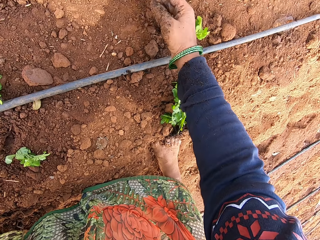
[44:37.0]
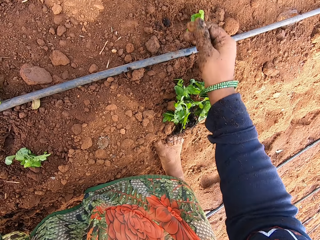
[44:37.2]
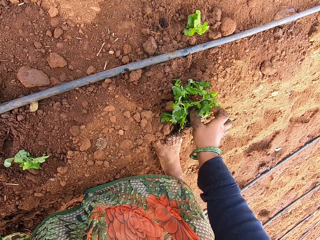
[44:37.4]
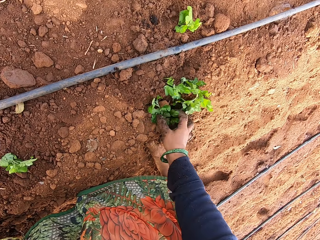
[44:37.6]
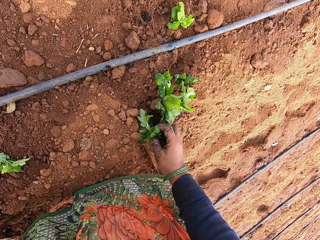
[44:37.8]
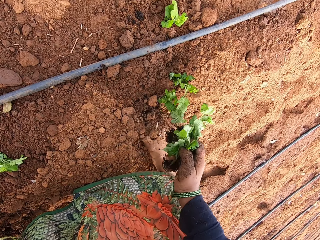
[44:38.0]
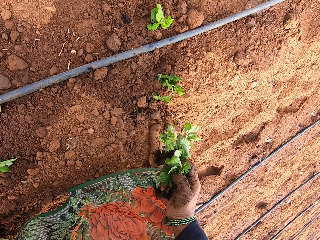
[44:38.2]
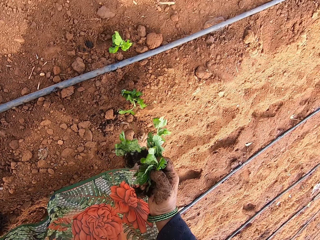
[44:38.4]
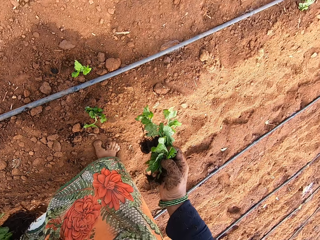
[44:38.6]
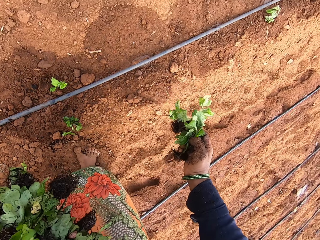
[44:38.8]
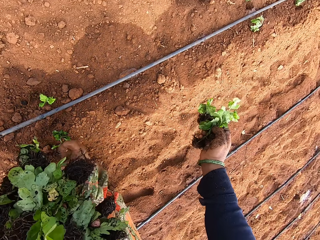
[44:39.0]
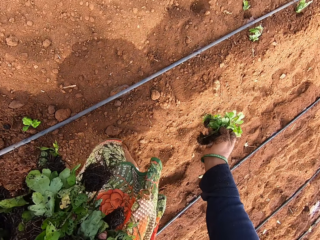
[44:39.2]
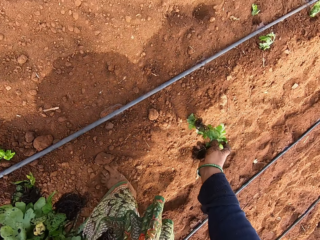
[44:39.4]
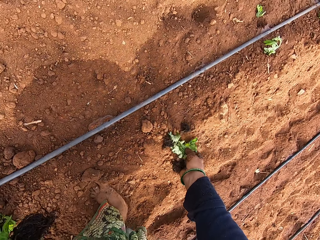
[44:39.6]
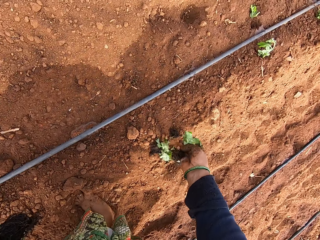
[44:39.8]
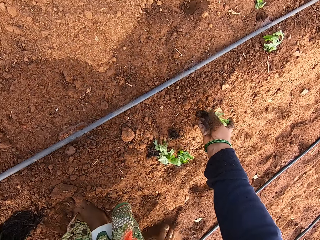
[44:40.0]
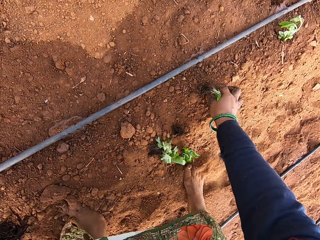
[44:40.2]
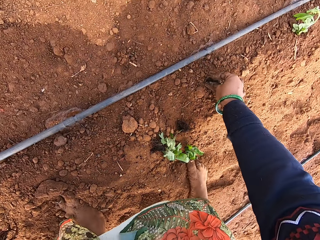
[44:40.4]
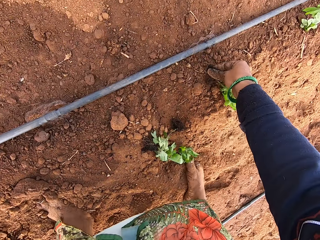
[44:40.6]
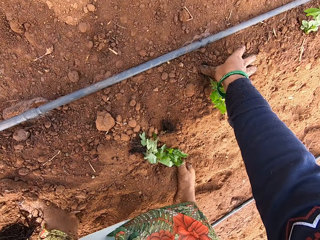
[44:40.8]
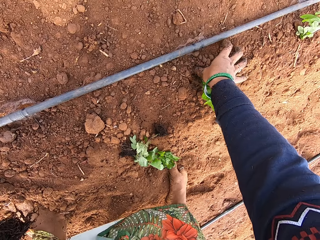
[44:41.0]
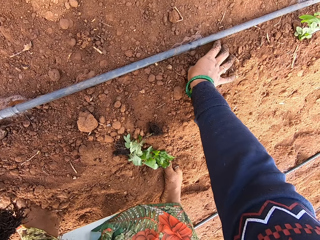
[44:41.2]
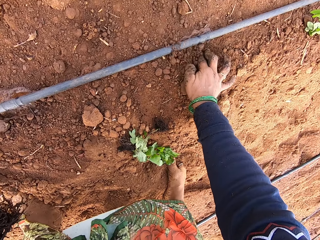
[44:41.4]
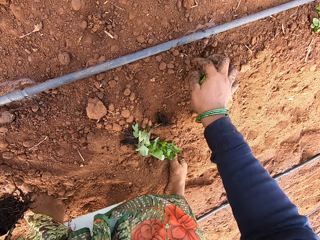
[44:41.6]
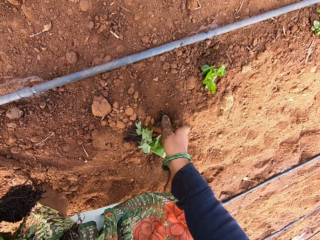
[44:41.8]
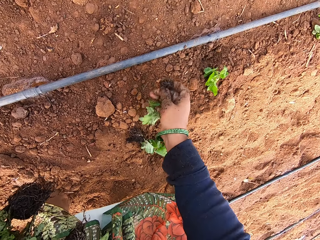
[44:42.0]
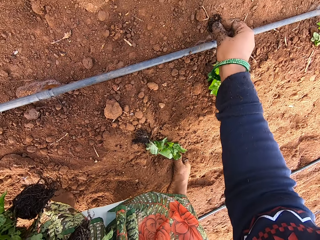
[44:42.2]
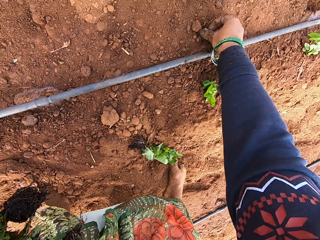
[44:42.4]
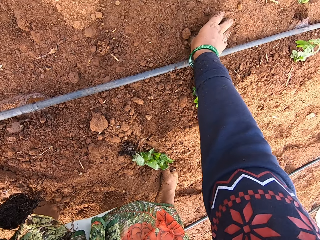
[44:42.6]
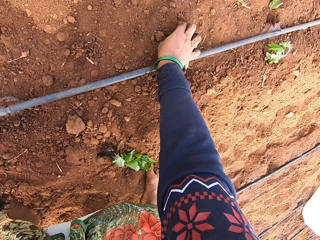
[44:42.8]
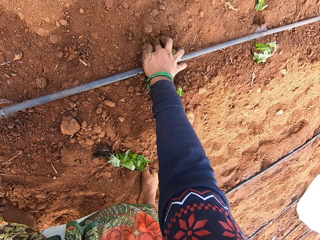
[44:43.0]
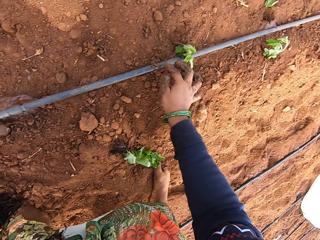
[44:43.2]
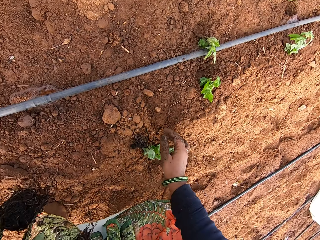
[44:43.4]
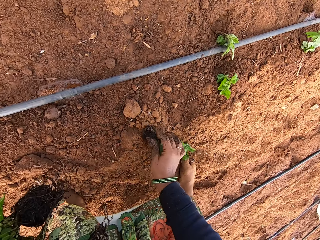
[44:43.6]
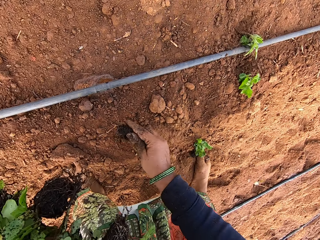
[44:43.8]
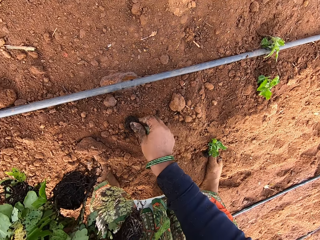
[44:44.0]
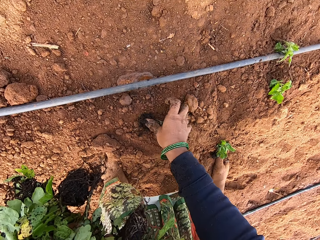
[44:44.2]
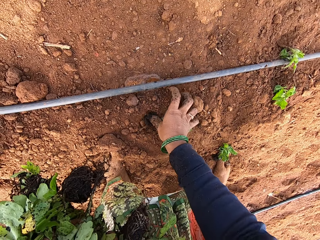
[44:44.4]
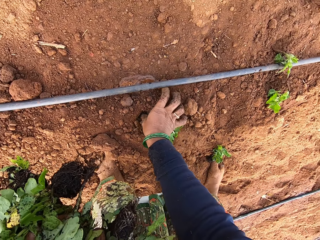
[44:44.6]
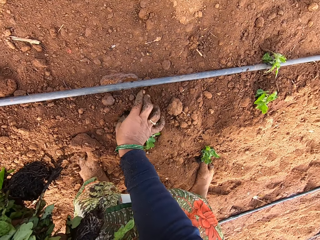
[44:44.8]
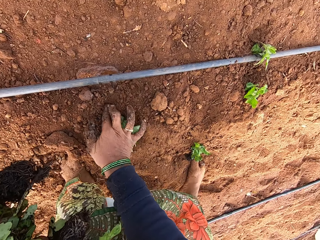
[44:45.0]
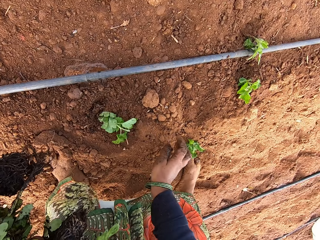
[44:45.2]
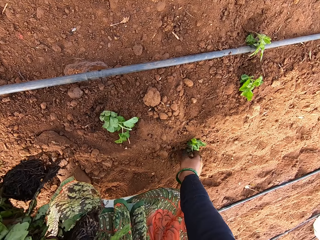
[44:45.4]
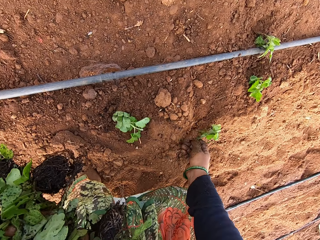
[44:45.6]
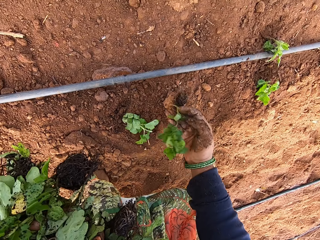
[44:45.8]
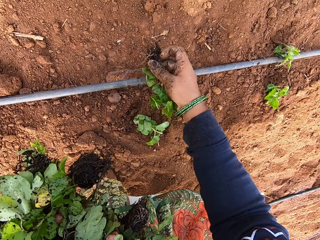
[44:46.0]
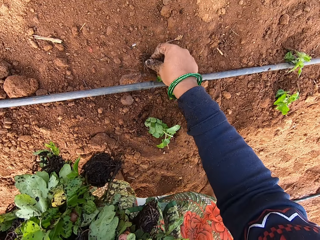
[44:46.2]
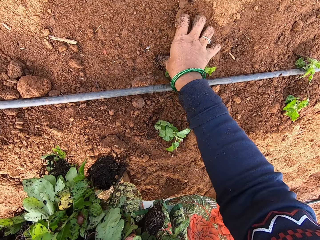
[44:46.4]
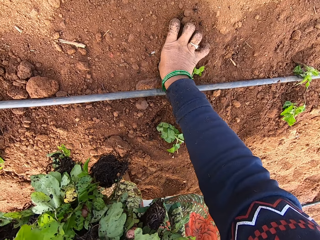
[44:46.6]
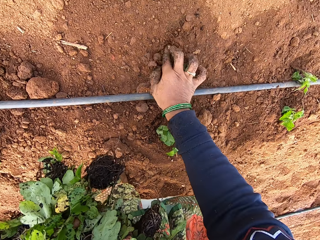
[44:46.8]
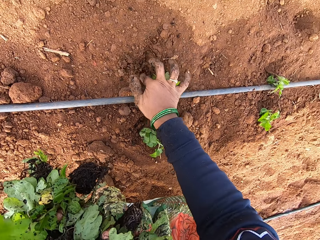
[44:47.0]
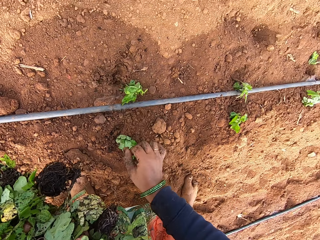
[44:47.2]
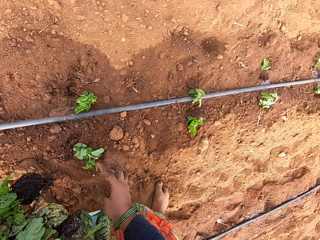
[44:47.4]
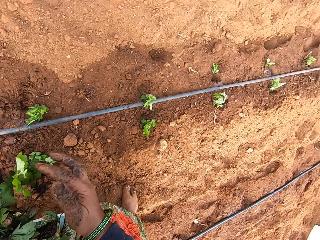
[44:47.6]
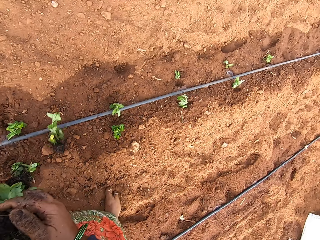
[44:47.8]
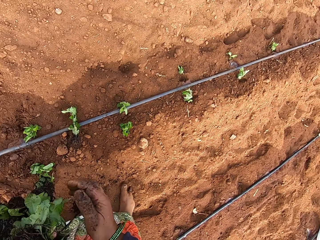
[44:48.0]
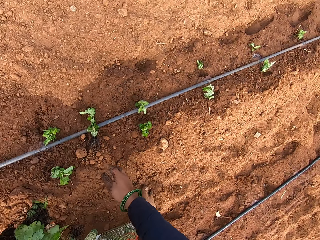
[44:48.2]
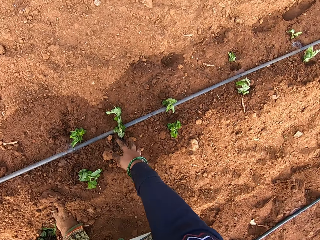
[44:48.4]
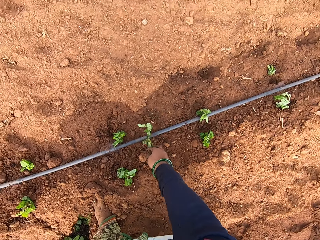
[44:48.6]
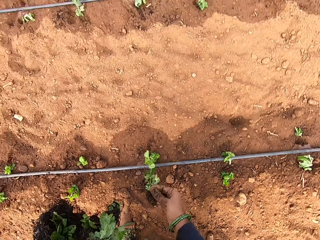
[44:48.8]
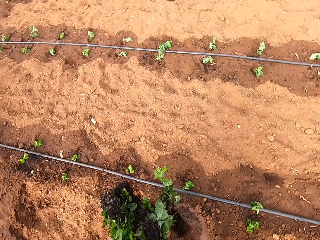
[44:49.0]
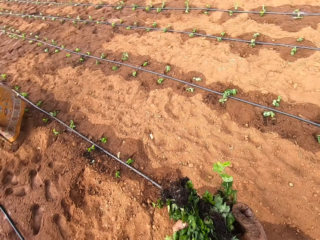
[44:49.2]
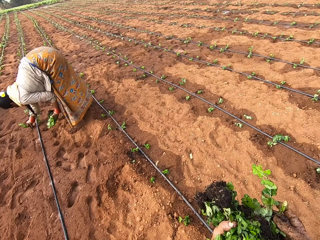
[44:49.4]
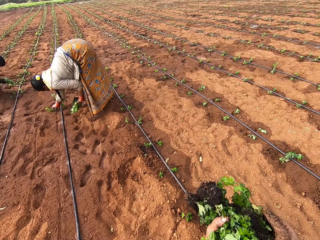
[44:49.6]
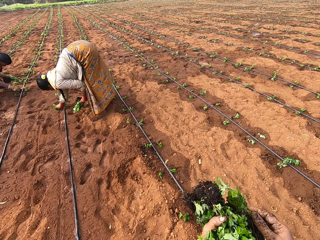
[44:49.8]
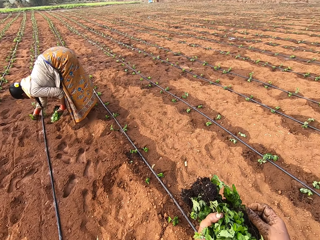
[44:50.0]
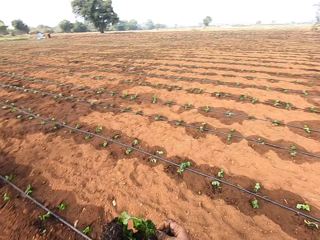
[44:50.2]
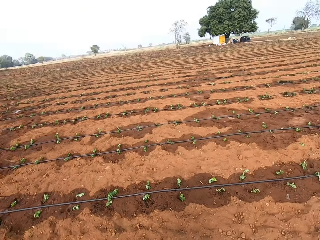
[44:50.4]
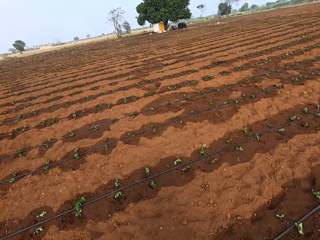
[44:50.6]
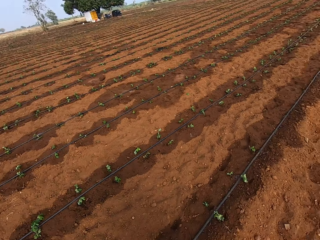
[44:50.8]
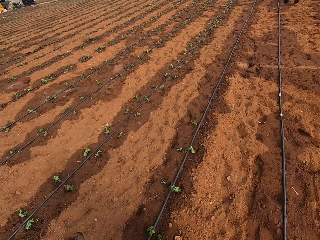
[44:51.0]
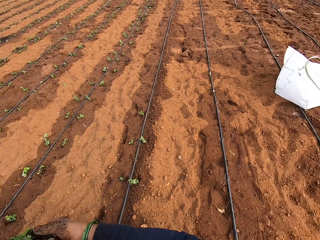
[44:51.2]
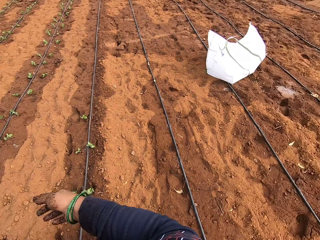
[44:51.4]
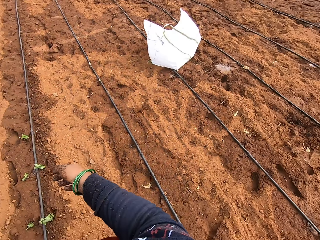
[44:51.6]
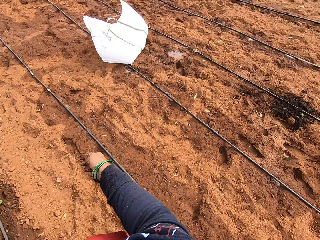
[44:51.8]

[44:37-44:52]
The camera wearer takes the seedlings on the ground with her right hand. She drops the seedlings in her right hand on the ground. She plants the seedling in the ground with her right hand. She takes a seedling from the ground with her right hand. She plants the seedling in the ground with her right hand. She takes a seedling from the ground with her right hand. She plants the seedling in the ground with her right hand. She takes a seedling from the ground with her right hand. She plants the seedling in the ground with her right hand. She touches the seedlings in her left hand with her right hand. She takes a seedling from the ground with her right hand. A man plants some seedlings in the ground with his right hand. The camera wearer adds the seedling in her right hand to the seedlings in her left hand.

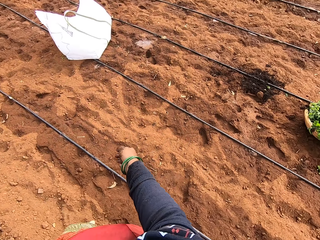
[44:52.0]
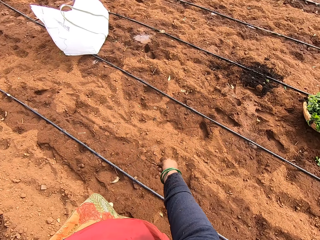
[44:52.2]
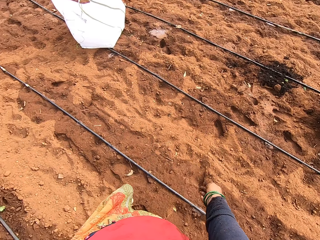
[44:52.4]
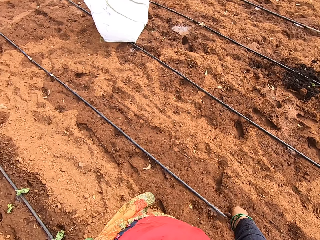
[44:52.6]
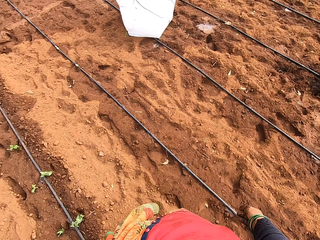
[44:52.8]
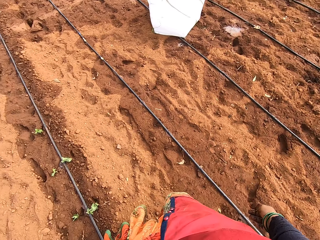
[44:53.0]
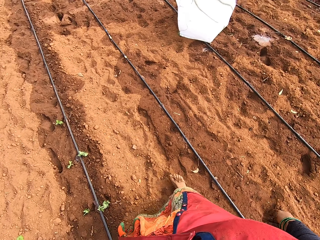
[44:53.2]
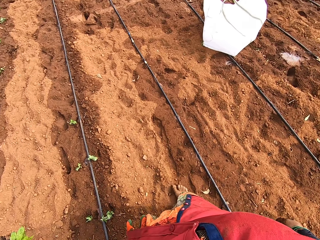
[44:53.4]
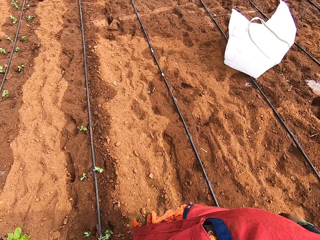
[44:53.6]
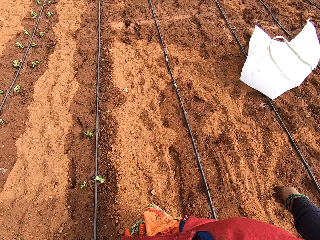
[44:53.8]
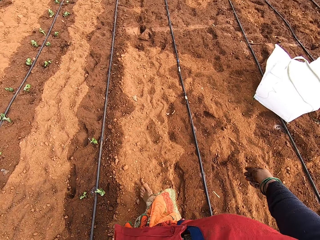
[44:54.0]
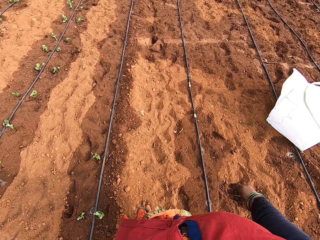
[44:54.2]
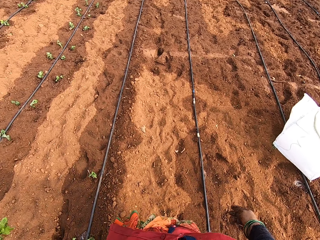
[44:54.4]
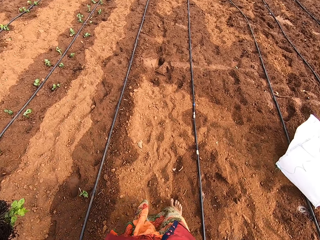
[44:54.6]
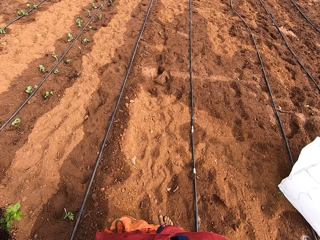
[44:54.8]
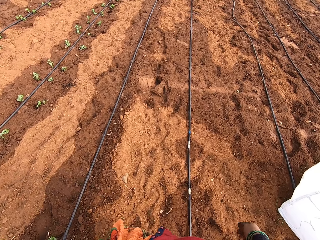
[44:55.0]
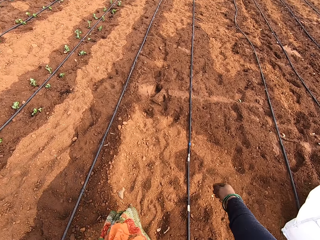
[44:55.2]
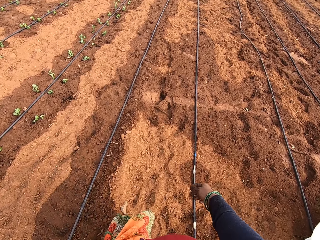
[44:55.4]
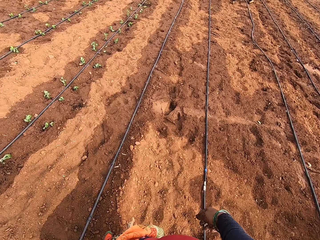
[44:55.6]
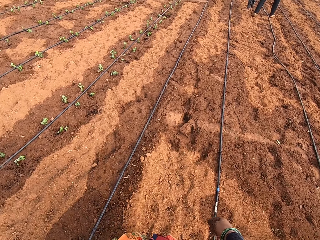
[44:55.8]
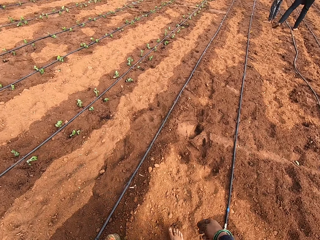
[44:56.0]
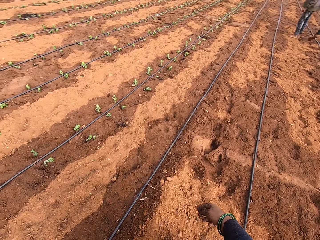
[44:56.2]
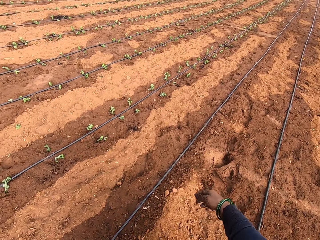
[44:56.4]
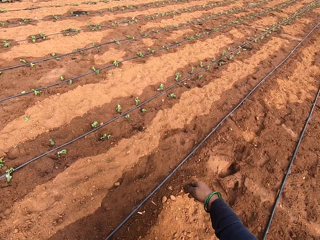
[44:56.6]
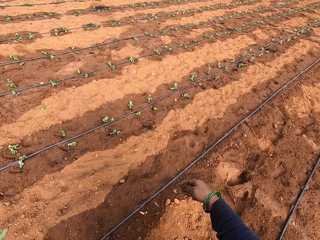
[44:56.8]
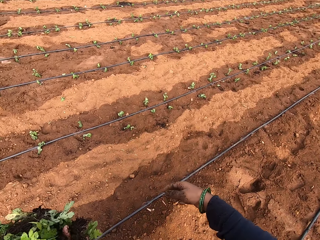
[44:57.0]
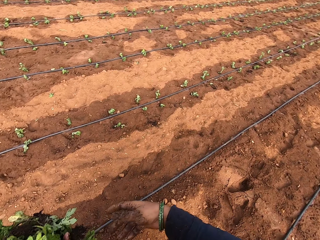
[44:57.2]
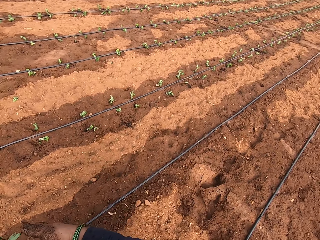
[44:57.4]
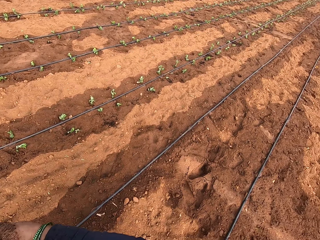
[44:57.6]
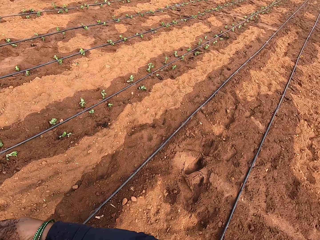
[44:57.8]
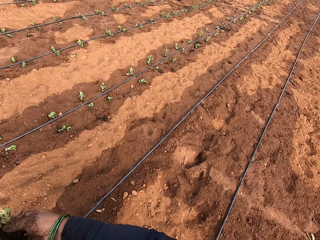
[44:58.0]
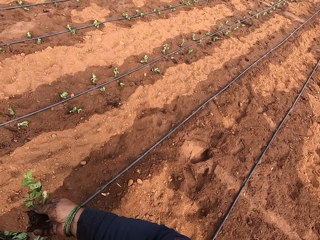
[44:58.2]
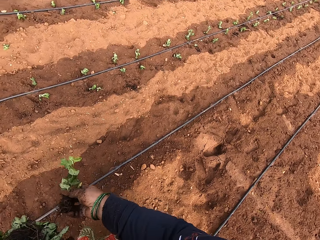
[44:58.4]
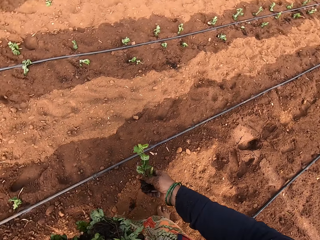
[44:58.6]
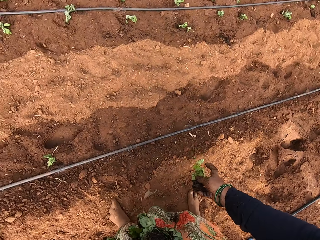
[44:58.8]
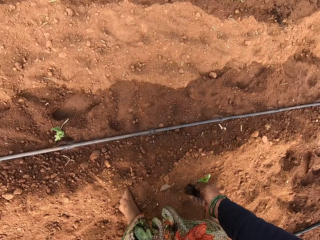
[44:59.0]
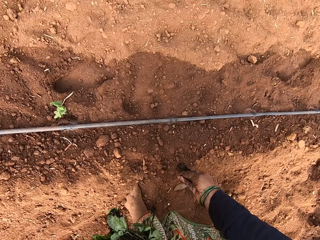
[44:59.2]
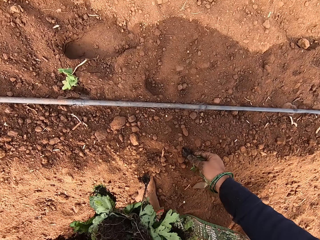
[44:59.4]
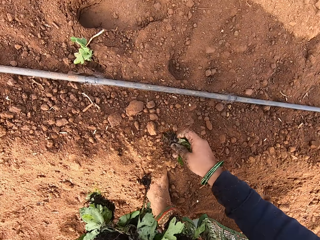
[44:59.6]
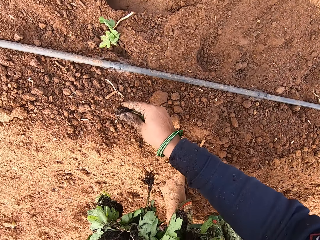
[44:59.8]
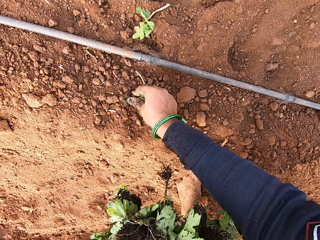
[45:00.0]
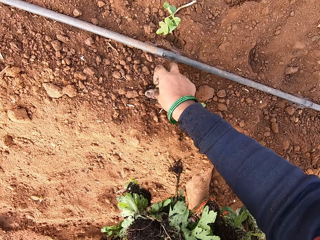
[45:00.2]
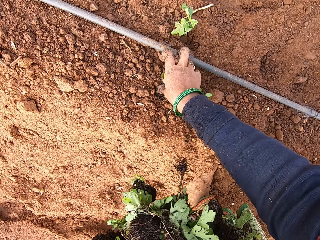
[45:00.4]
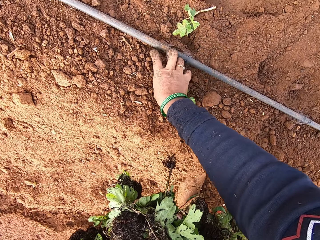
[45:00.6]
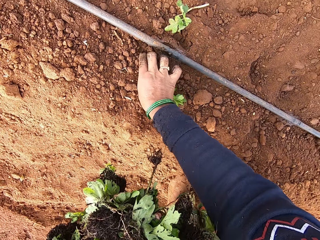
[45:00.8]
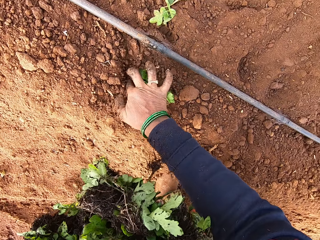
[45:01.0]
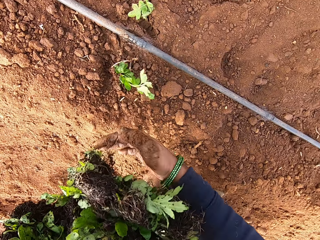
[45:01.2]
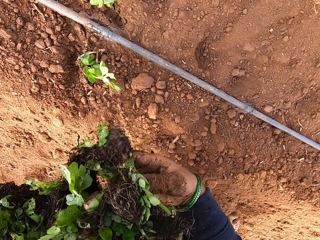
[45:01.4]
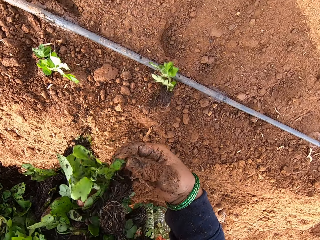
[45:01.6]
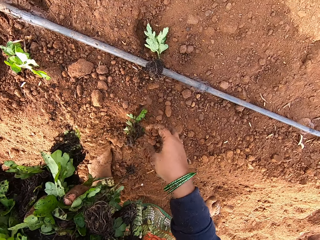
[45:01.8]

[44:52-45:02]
The camera wearer looks around. She walks. She takes a seedling from the seedlings in her left hand with her right hand. She plants the seedling in the ground with her right hand. She takes a seedling from the seedlings in her left hand with her right hand.
